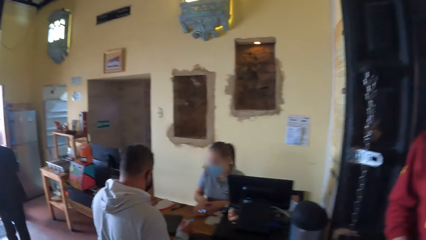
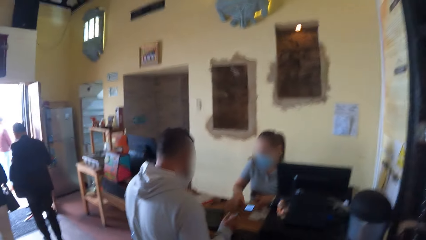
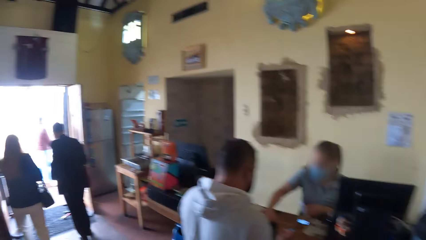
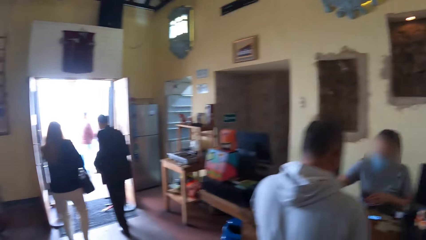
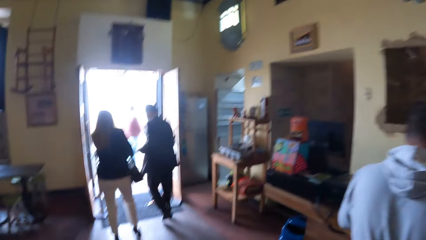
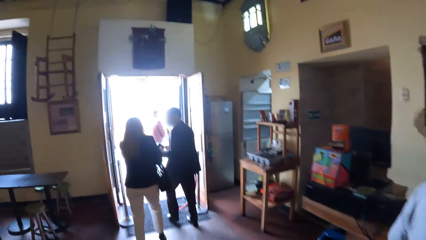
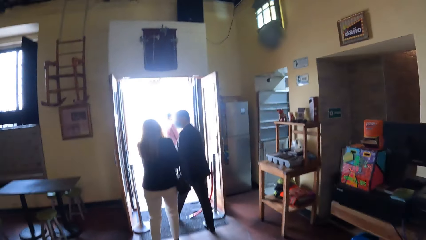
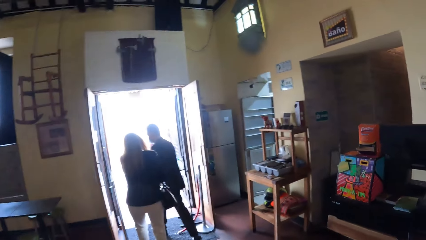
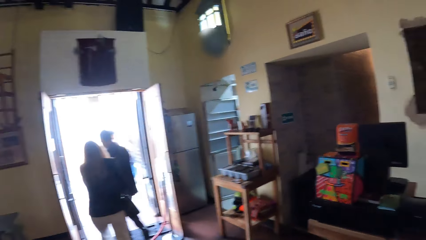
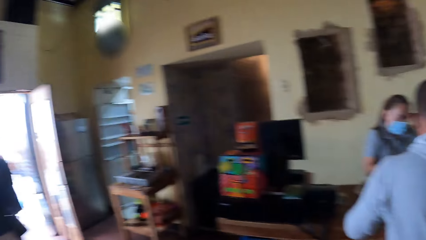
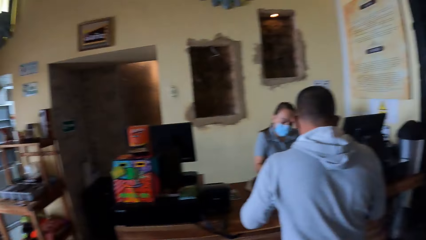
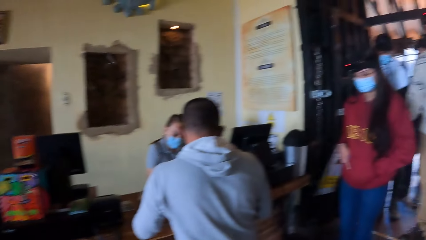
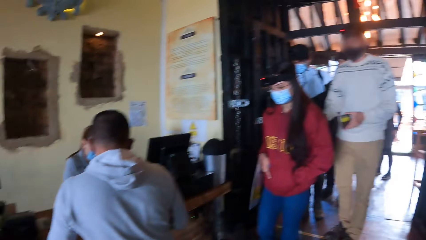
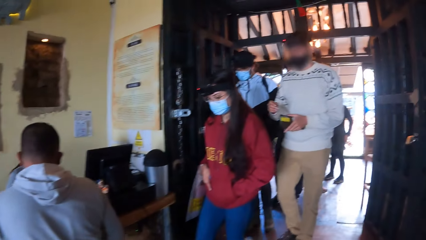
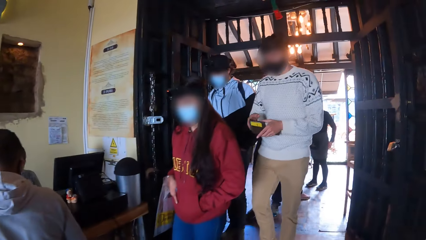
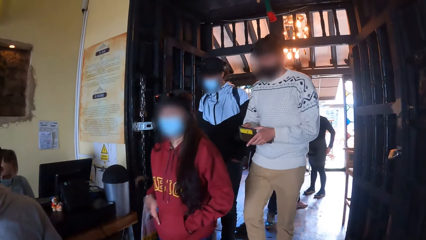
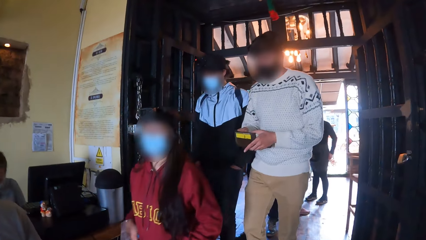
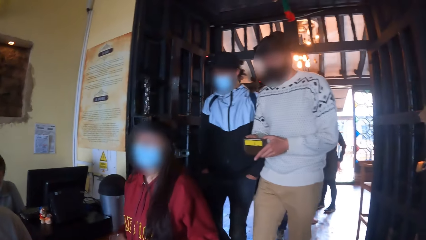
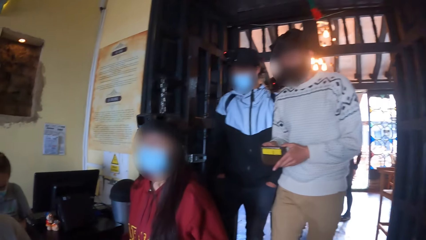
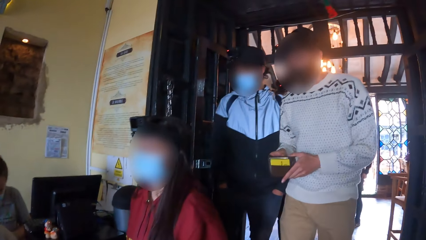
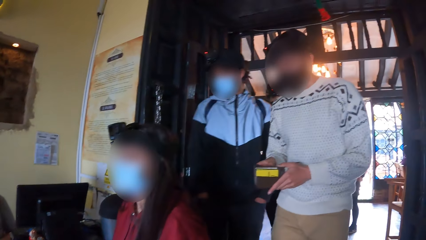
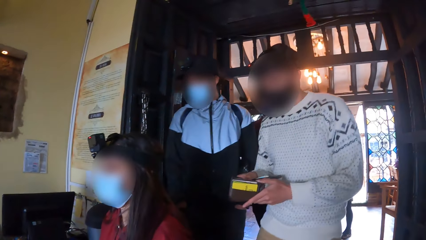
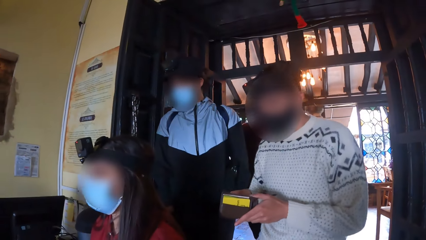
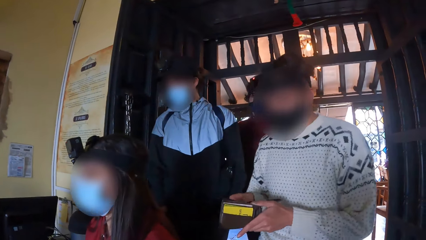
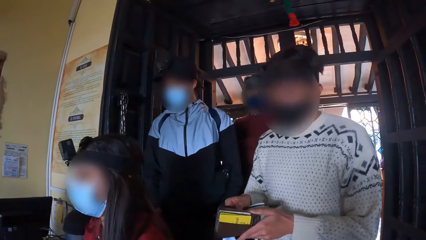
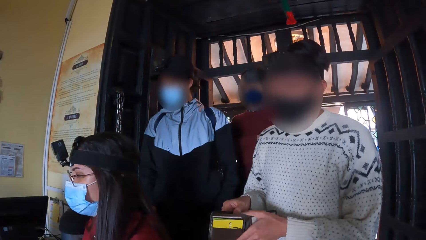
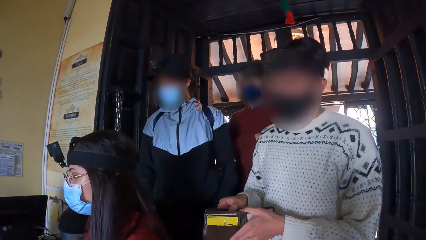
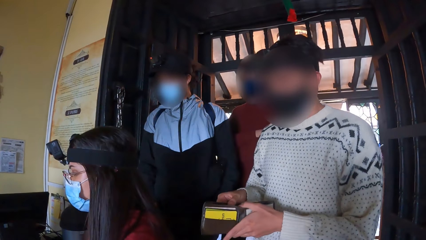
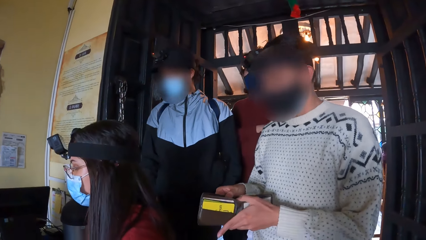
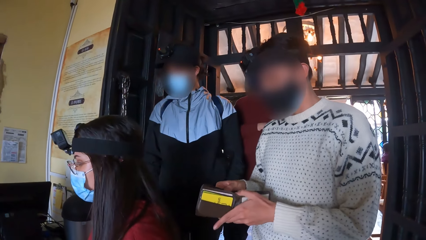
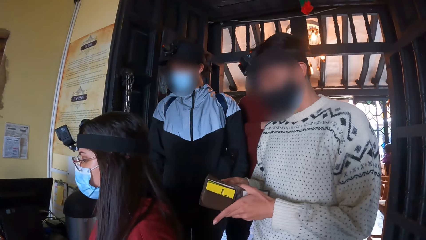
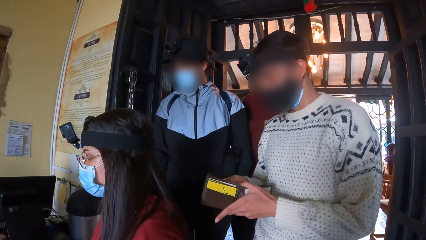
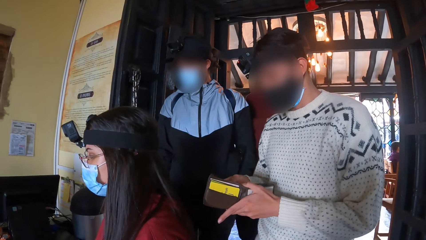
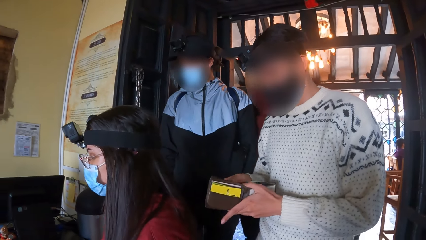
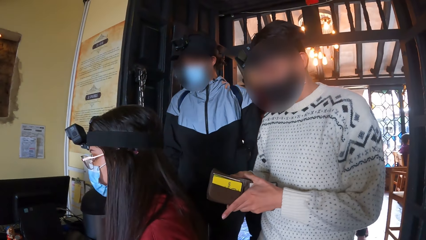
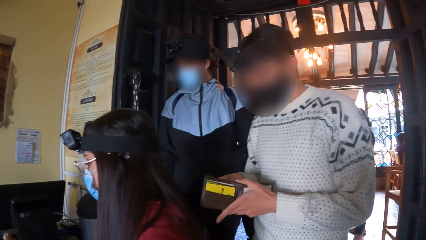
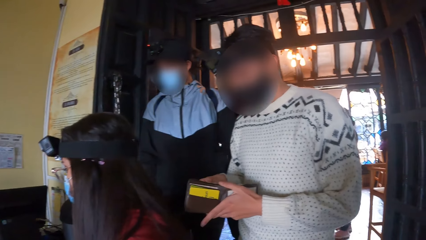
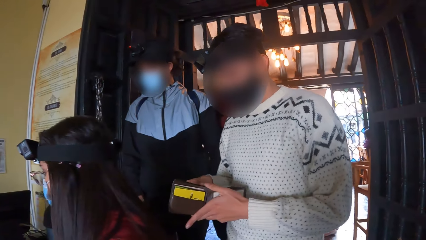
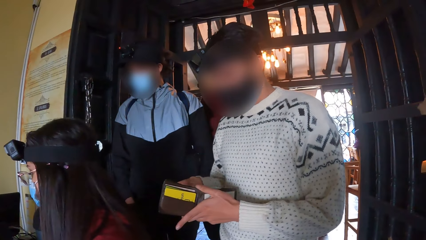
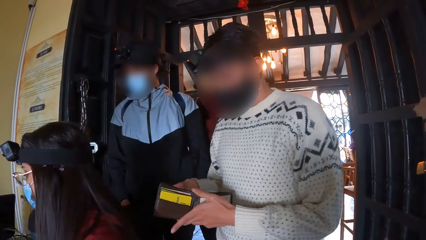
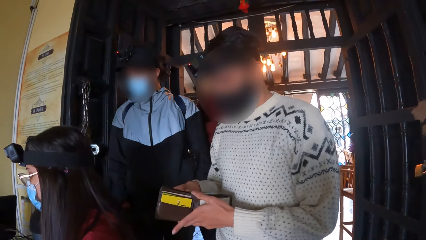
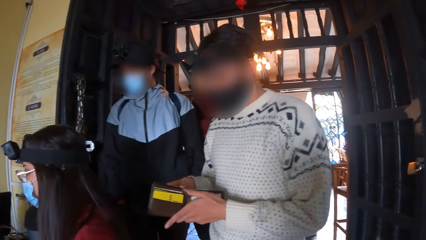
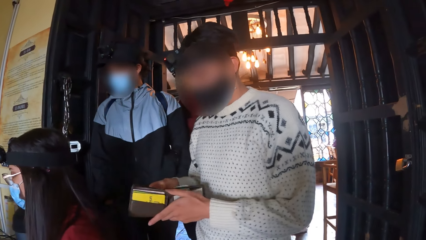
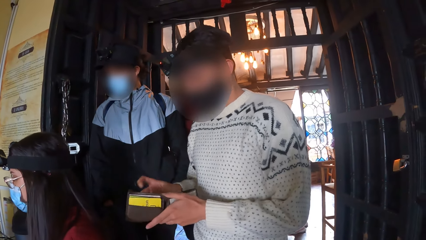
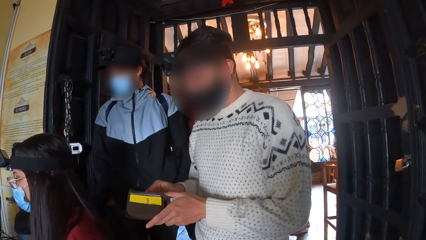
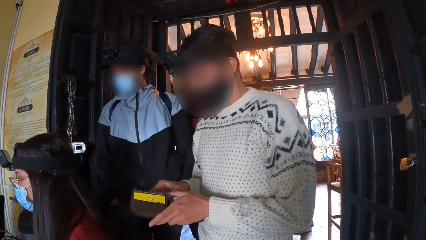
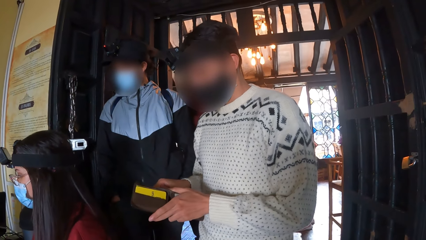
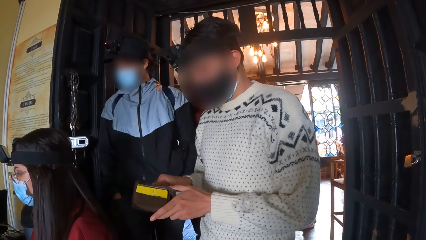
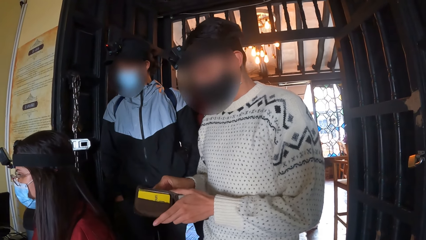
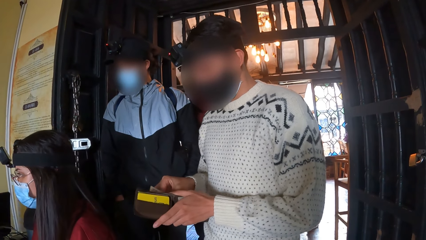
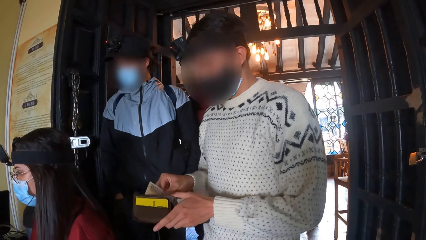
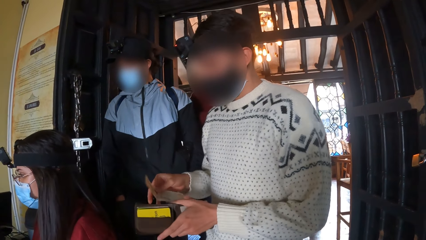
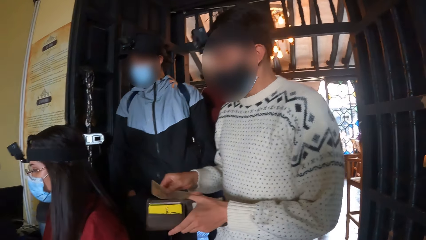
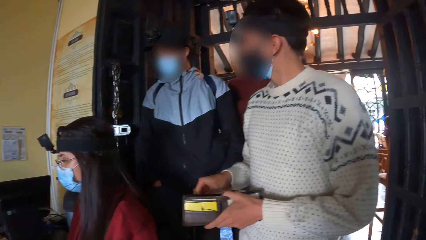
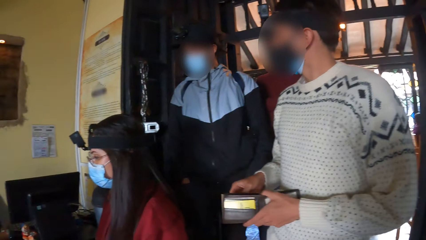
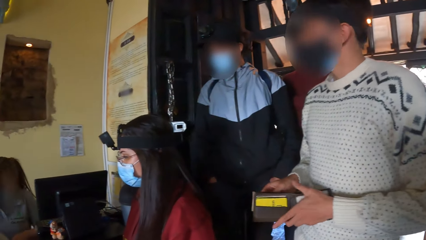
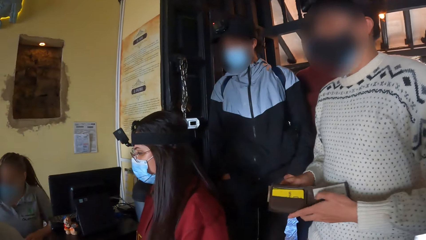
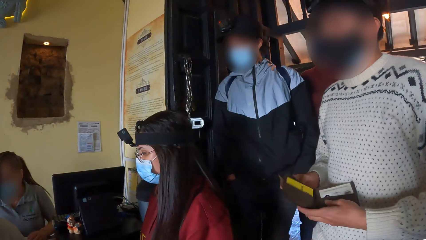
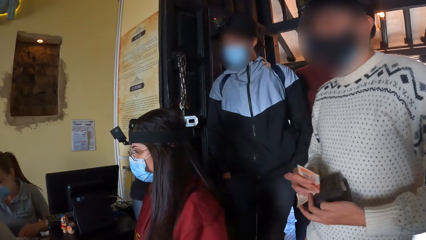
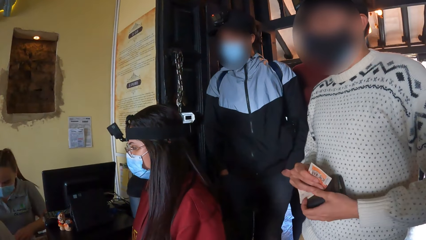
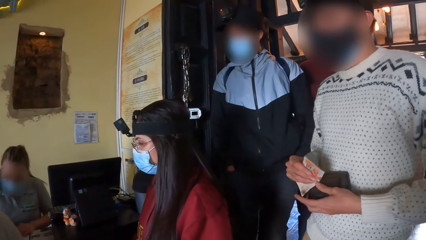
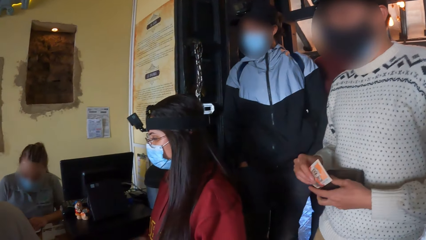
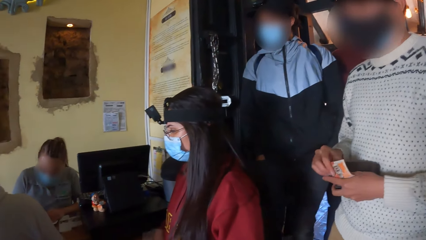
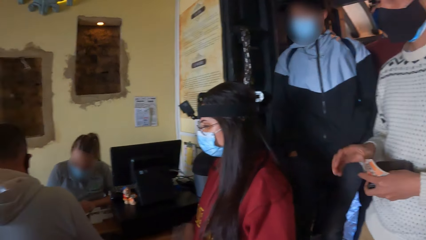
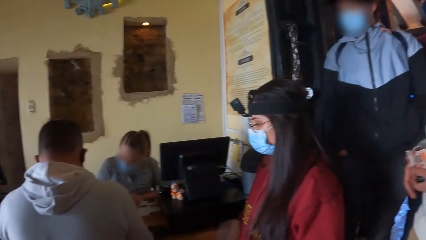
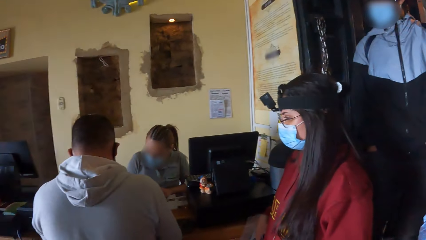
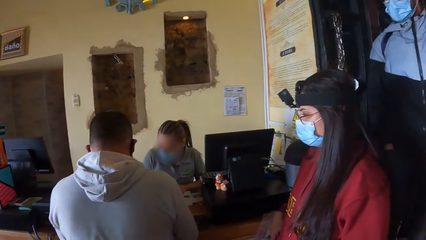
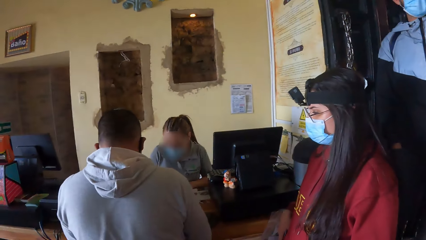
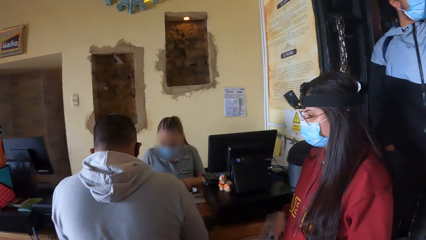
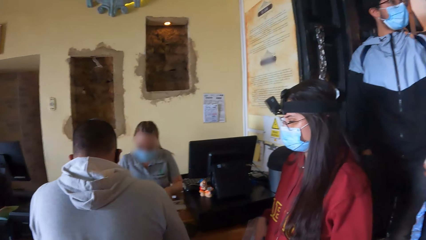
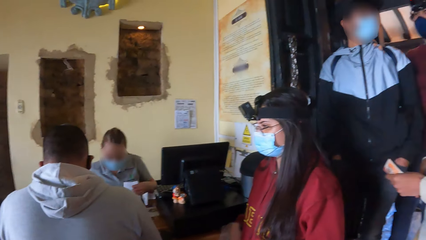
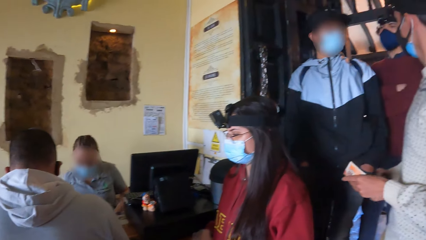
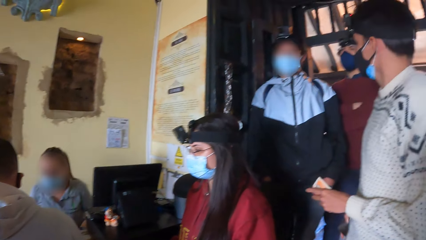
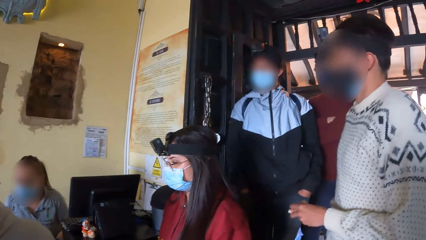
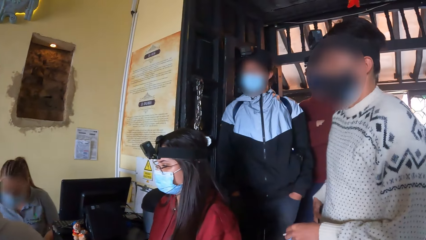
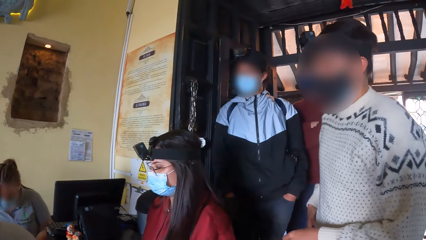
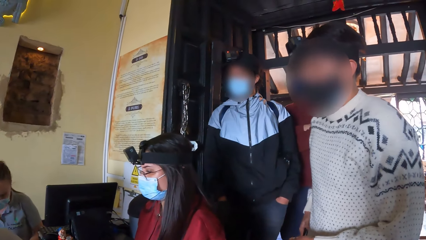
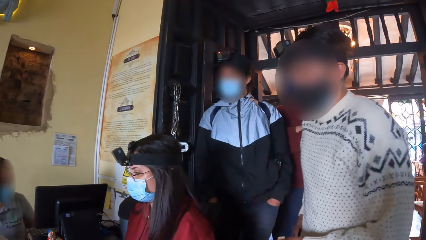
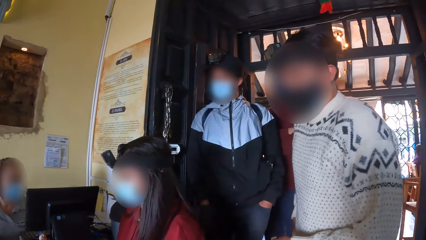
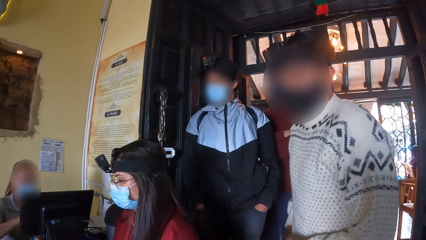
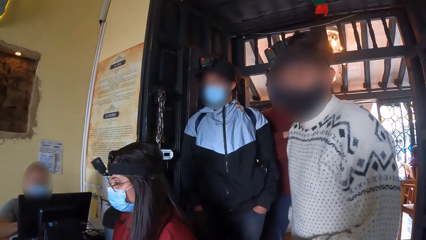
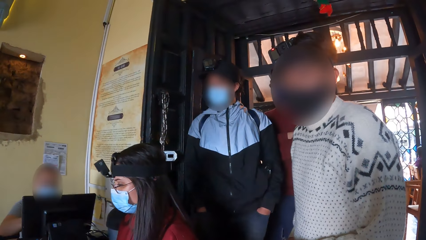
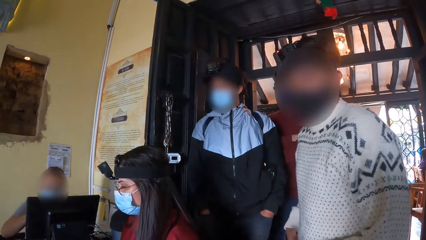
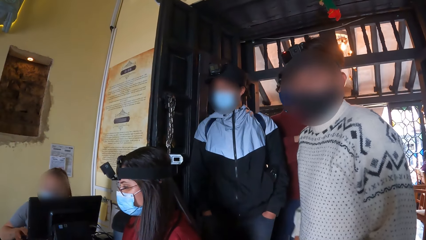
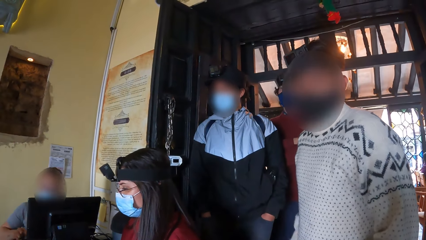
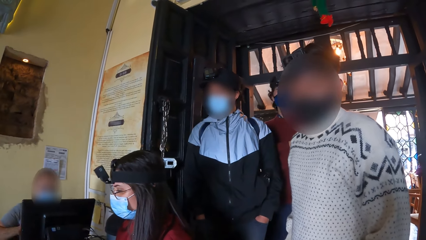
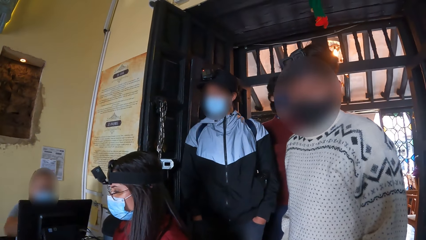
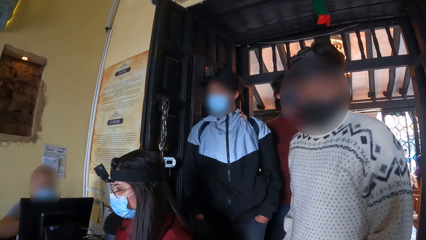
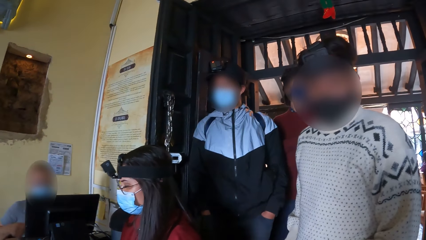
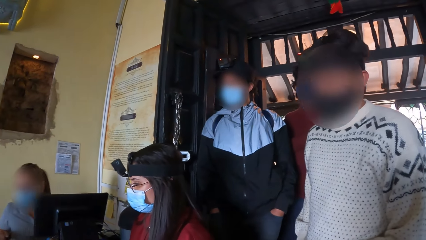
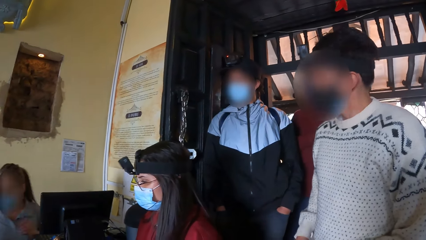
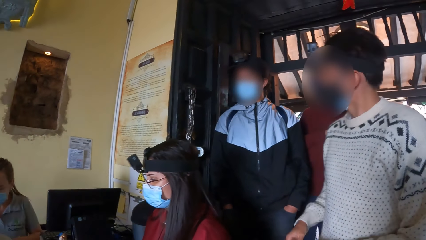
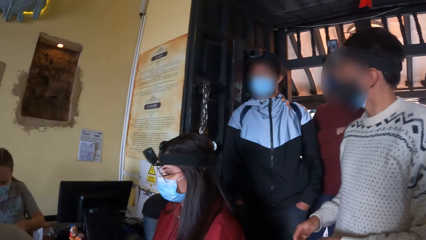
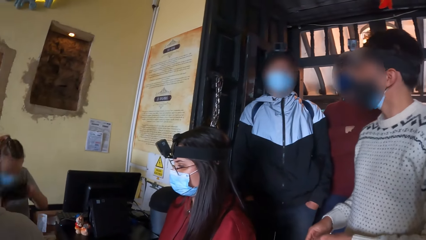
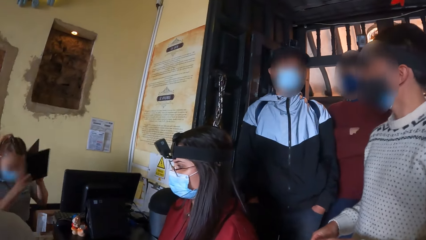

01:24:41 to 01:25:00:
The camera wearer walks in the building. The man searches a wallet in his hands. The man brings out cash from the wallet in his left hand with his right hand. The man folds the wallet in his left hand. The man passes the money in his right hand to his left hand. The man puts the wallet in his pocket with his right hand.
